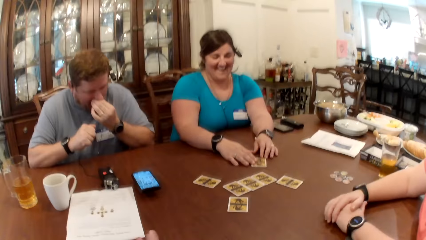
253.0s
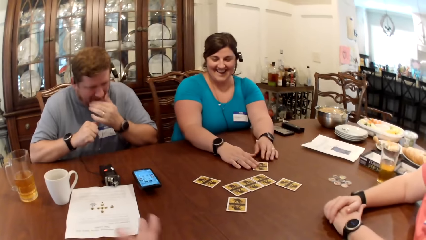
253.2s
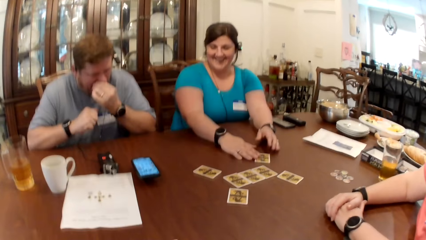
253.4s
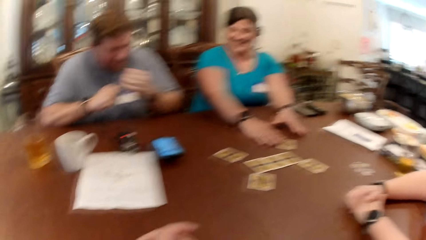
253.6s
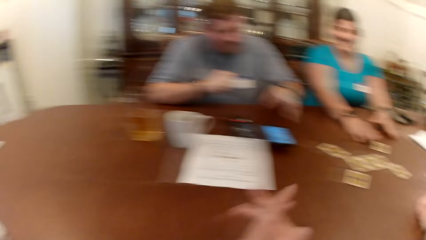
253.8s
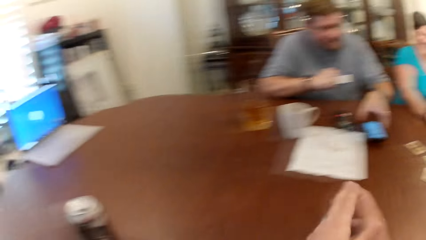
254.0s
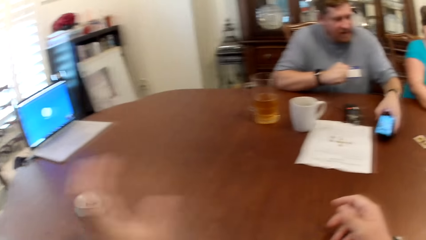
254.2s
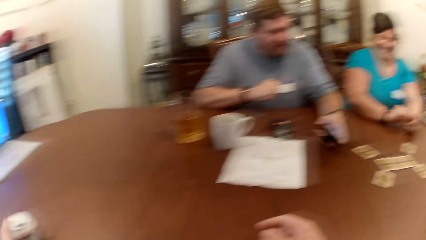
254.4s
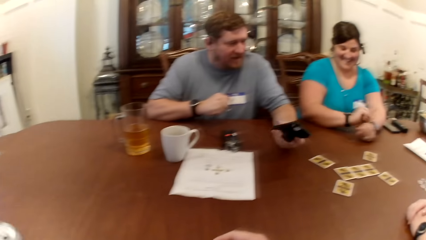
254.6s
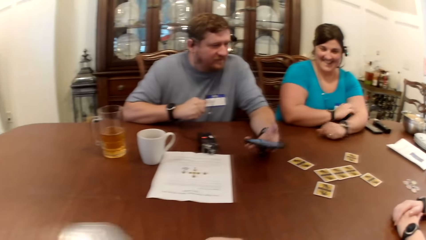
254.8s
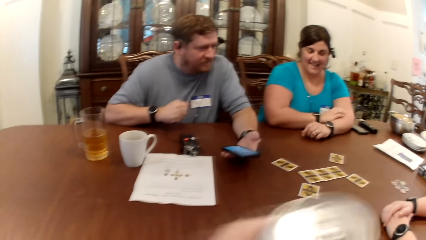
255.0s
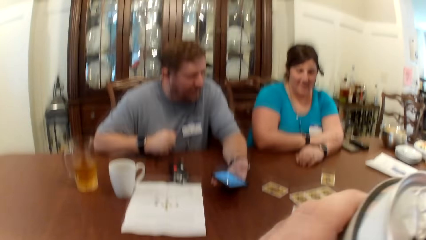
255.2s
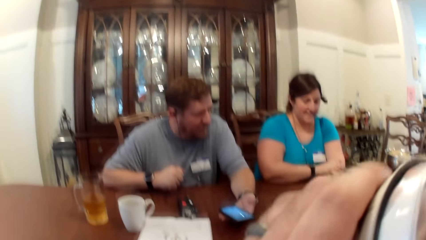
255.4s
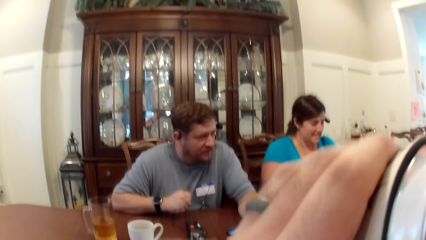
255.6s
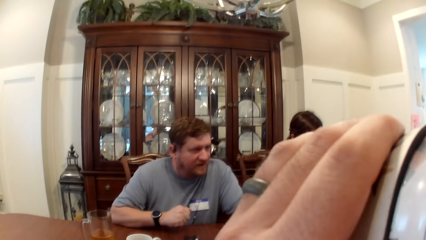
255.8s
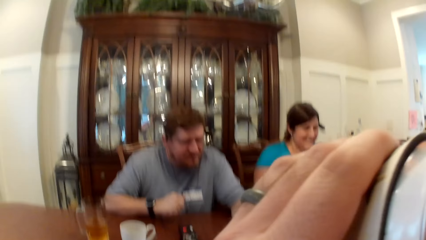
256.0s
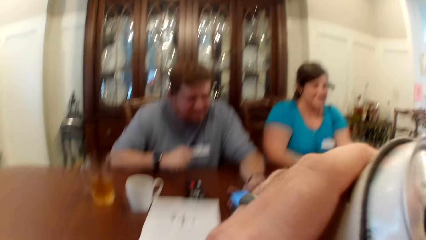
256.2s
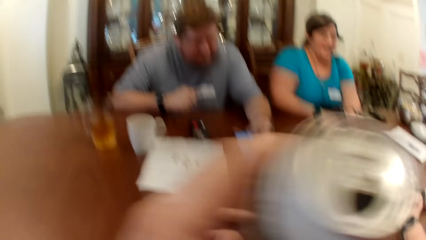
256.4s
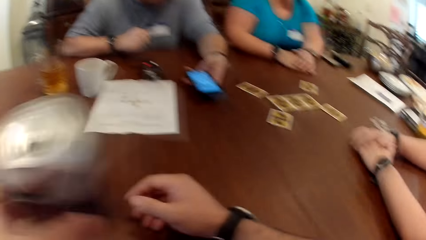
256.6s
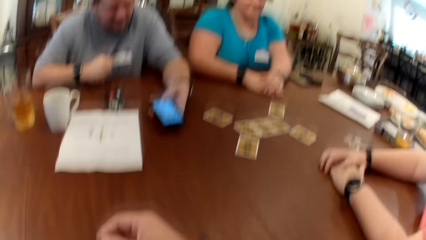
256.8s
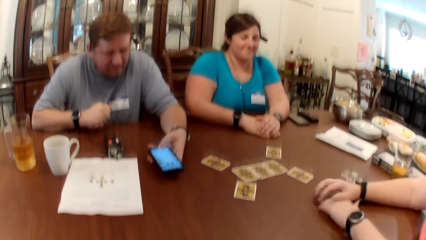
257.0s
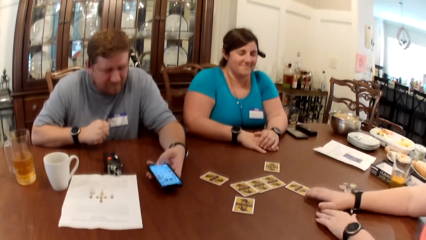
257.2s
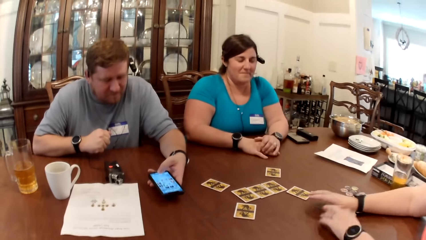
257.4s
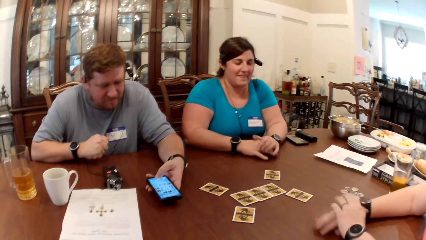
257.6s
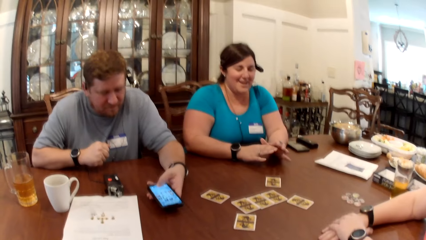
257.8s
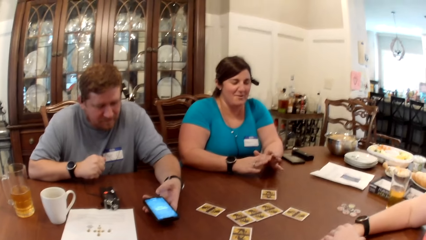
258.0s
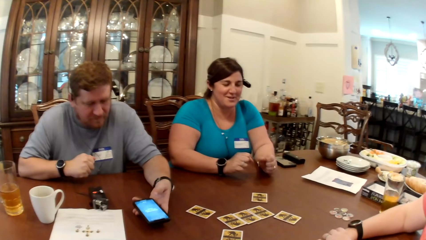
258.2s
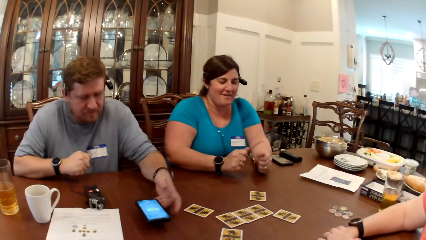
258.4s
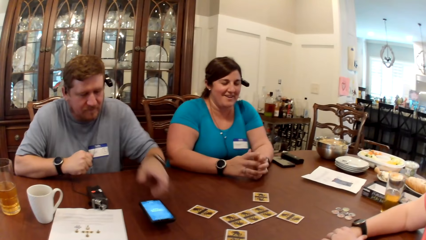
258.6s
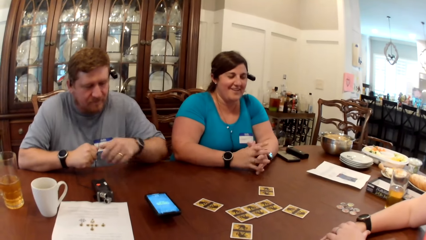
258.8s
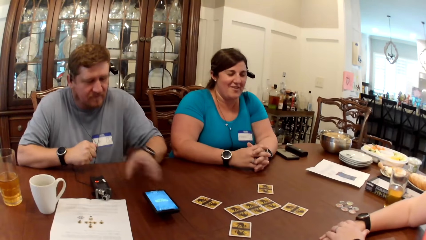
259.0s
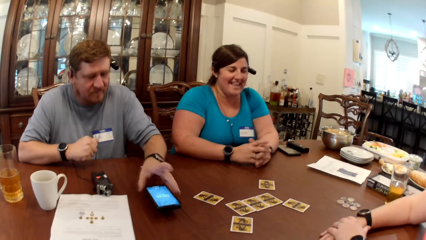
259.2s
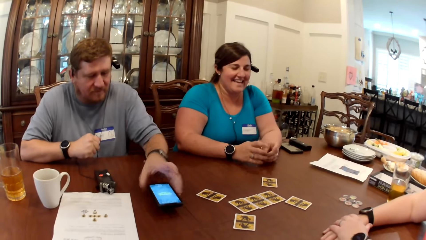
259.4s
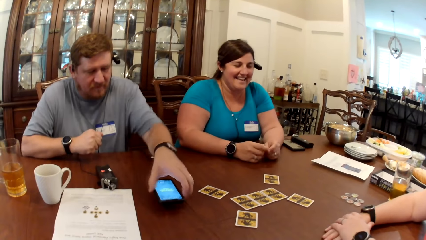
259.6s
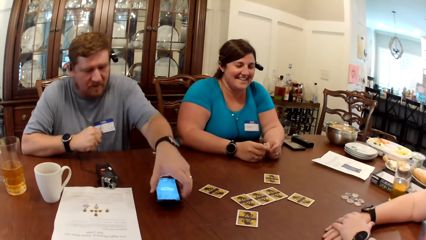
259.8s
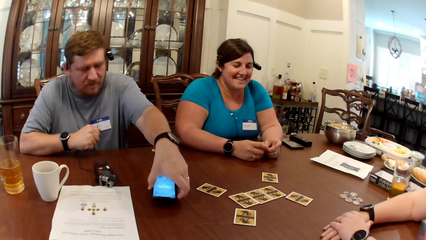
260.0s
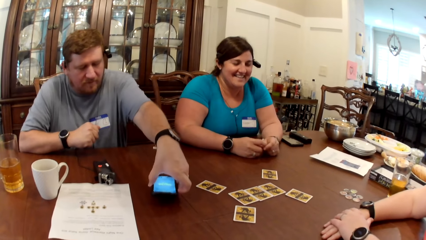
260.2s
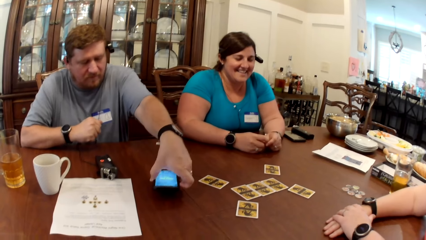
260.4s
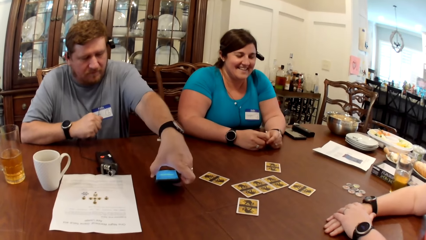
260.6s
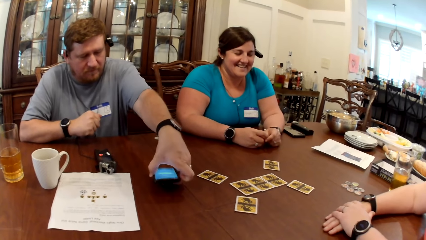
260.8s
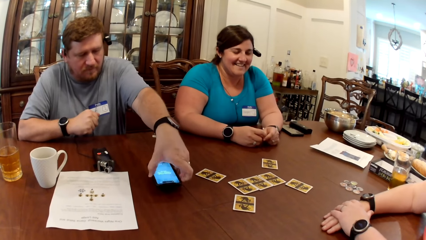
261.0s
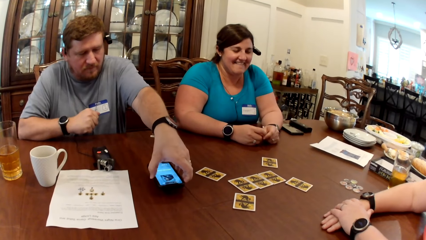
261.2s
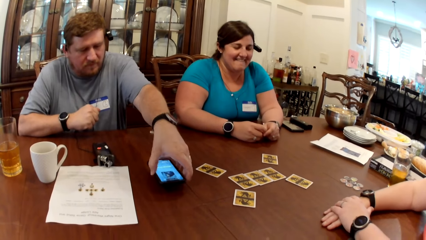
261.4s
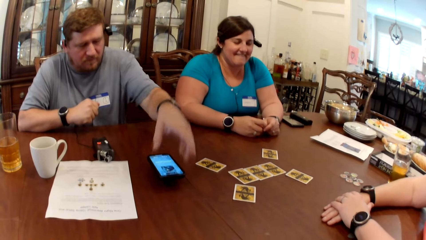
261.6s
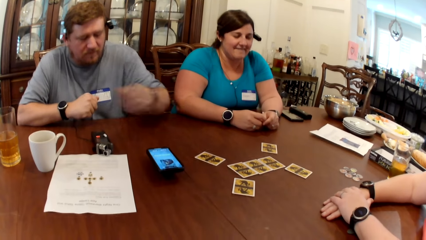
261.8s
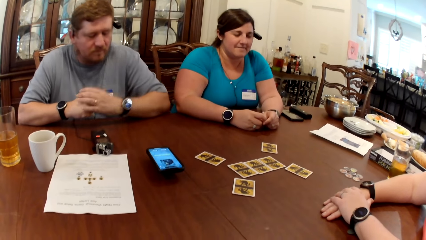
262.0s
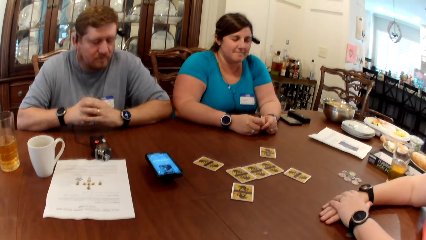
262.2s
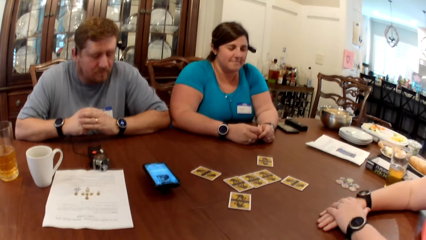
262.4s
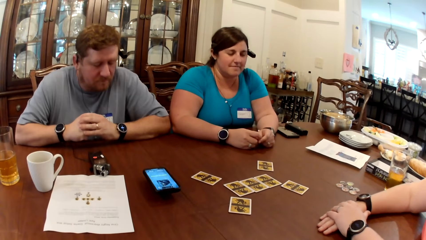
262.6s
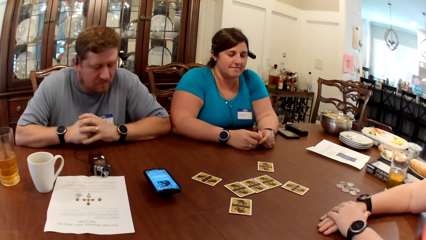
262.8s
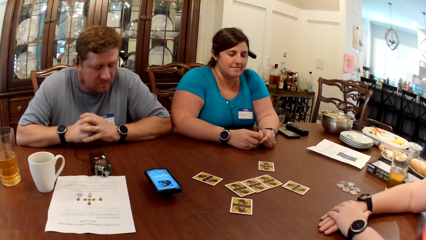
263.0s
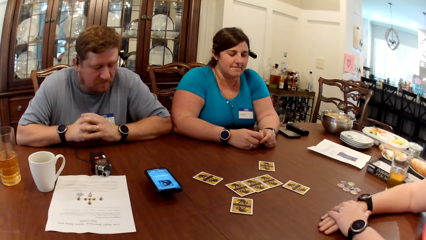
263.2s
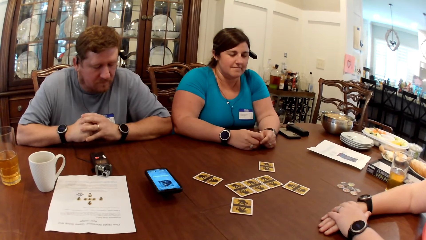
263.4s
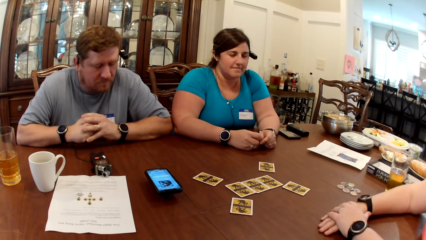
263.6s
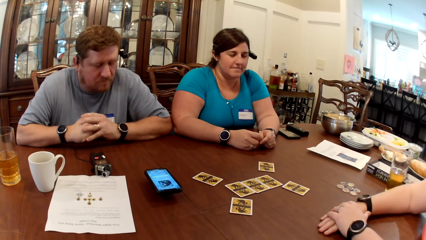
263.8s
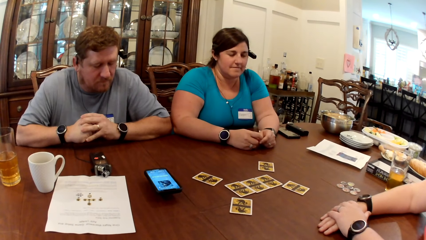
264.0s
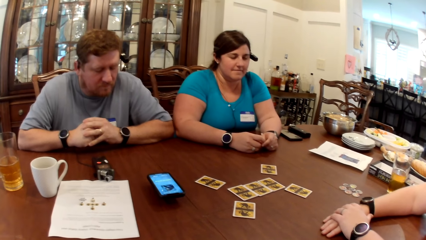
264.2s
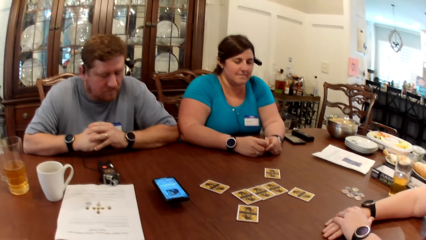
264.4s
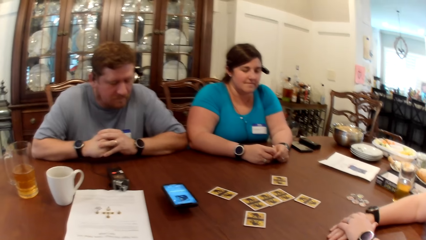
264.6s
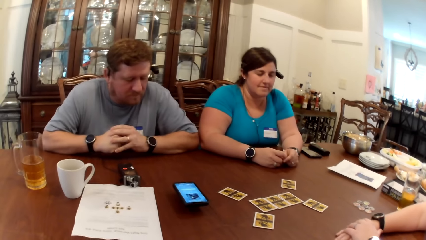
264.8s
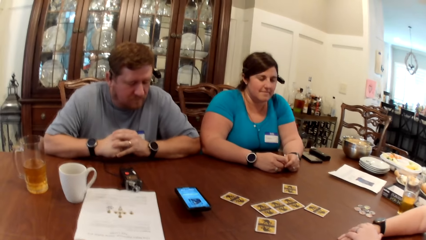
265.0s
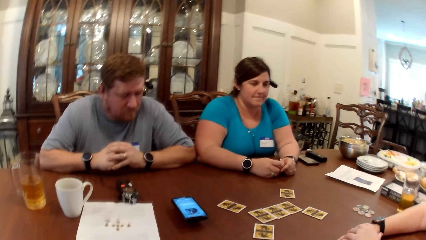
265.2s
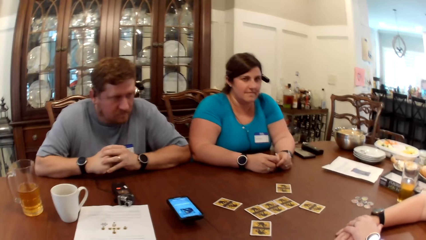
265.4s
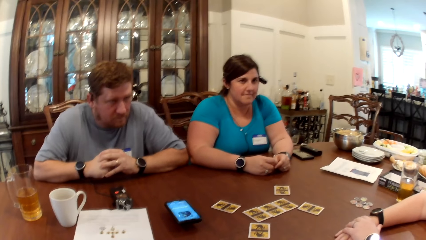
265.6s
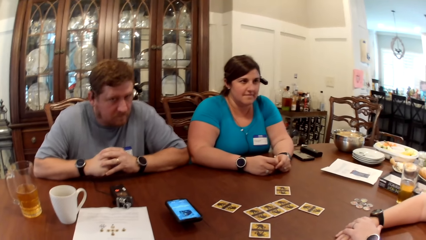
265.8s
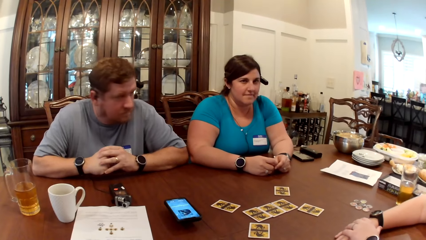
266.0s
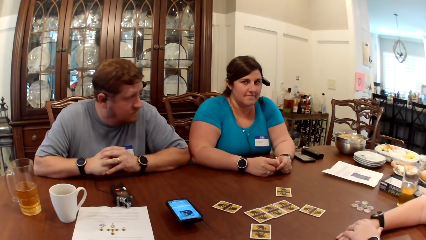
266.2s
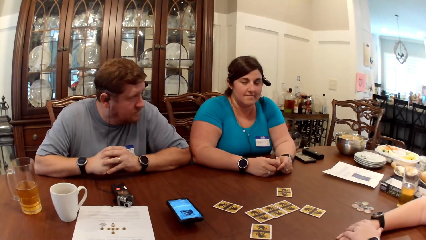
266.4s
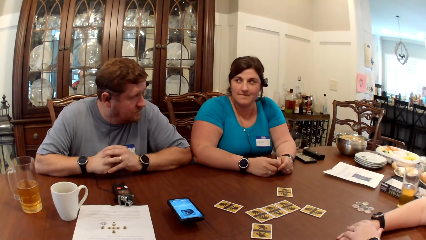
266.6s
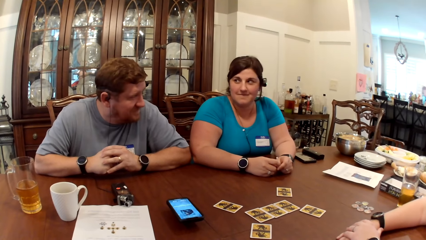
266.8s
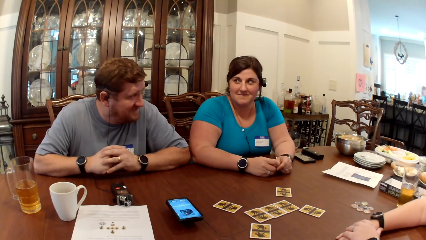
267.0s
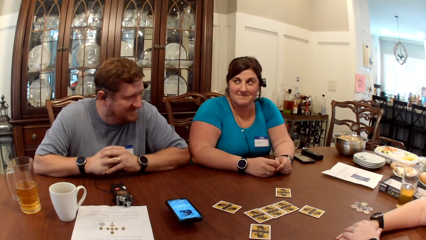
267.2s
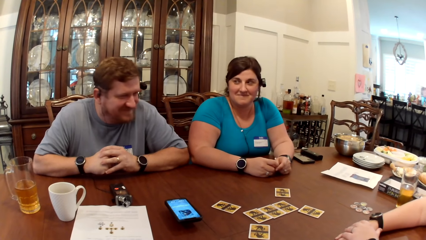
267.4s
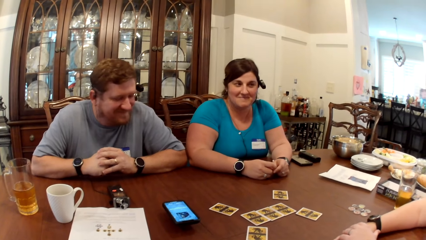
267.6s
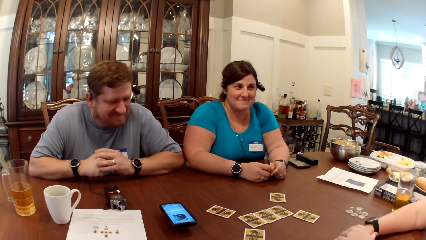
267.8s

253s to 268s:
The camera wearer folds his hands together. A man interacts with the camera wearer, a woman and another woman. The man picks up the phone from the table with his left hand. The camera wearer picks up the can of beer with his left hand. He drinks beer from the can of beer with his left hand. The man operates the phone with his left hand, drops the phone on the table with his left hand and operates the phone with his left hand. The camera wearer listens to the audio.
